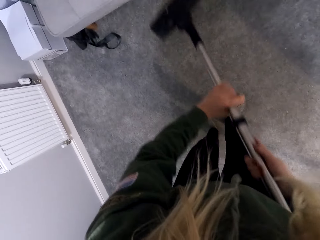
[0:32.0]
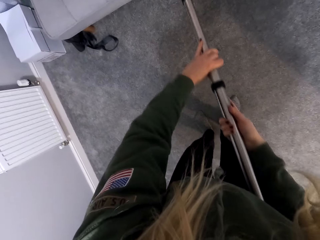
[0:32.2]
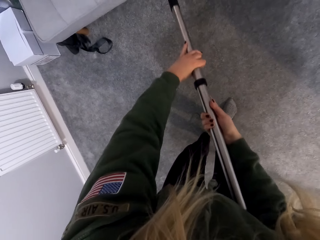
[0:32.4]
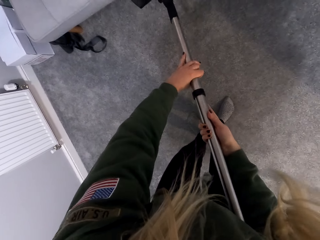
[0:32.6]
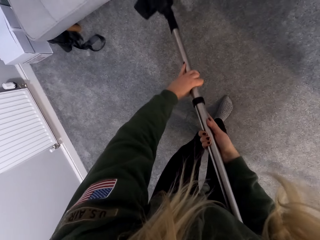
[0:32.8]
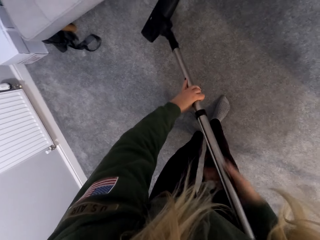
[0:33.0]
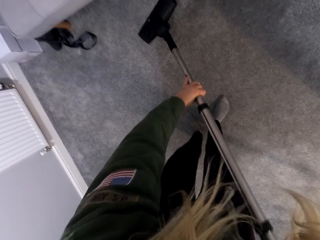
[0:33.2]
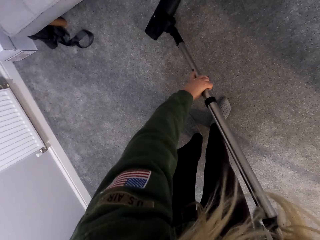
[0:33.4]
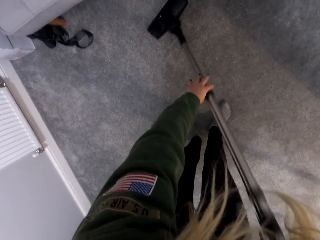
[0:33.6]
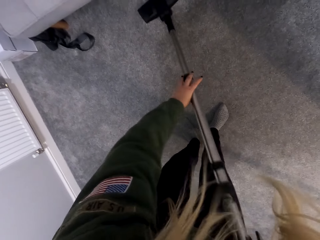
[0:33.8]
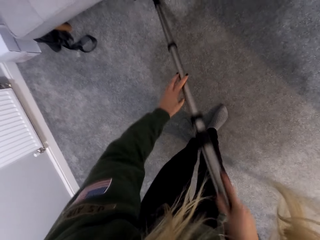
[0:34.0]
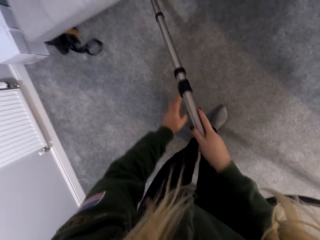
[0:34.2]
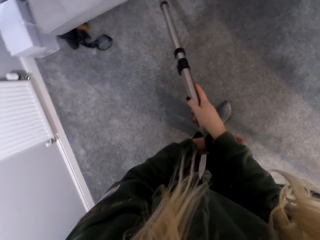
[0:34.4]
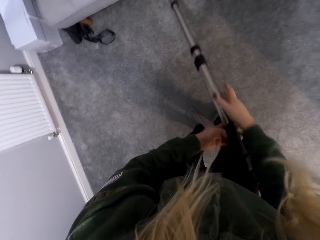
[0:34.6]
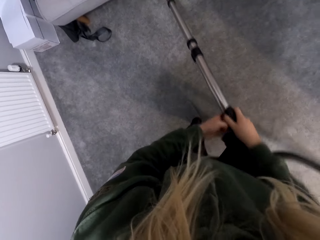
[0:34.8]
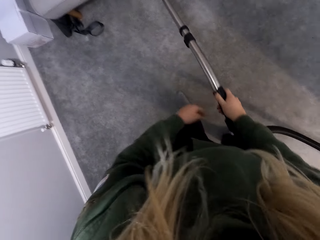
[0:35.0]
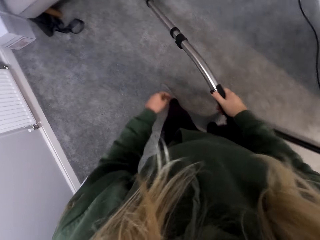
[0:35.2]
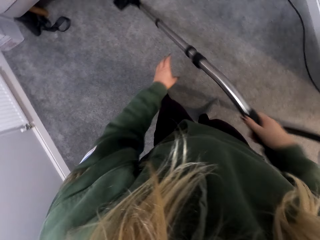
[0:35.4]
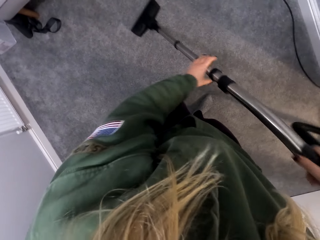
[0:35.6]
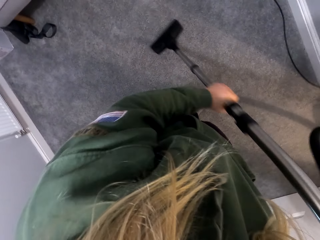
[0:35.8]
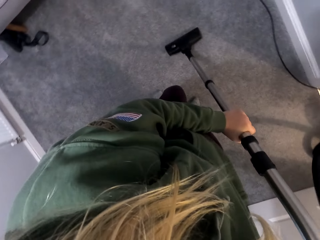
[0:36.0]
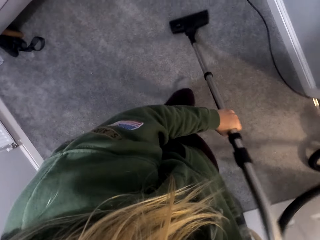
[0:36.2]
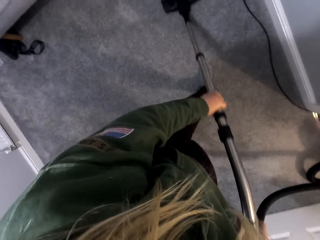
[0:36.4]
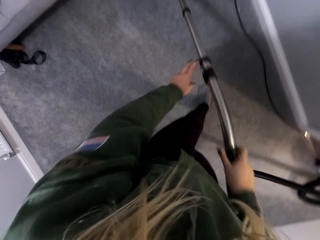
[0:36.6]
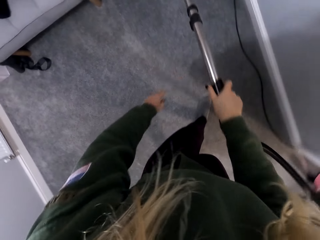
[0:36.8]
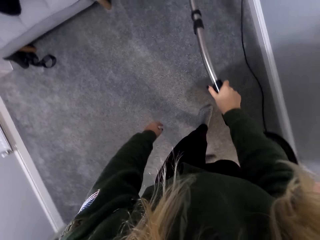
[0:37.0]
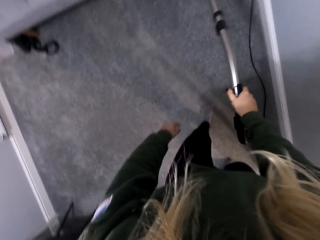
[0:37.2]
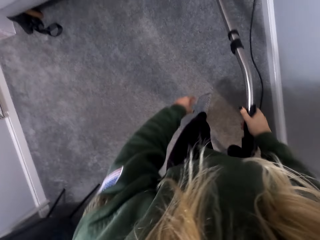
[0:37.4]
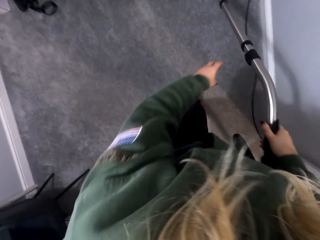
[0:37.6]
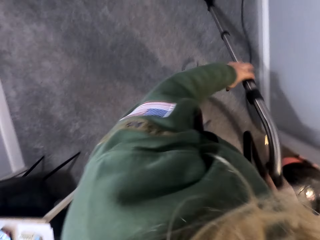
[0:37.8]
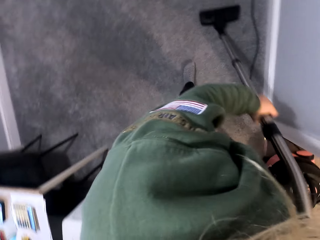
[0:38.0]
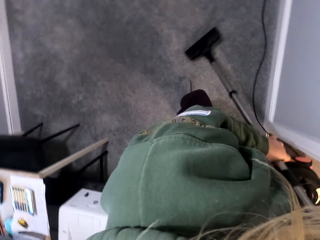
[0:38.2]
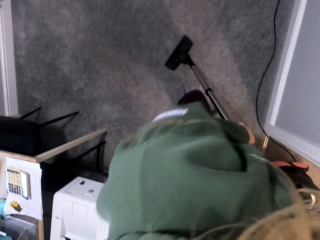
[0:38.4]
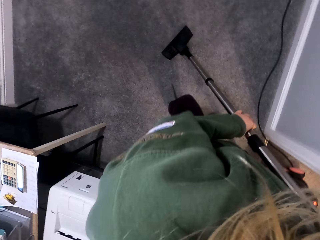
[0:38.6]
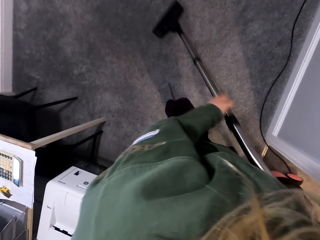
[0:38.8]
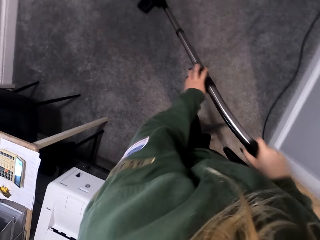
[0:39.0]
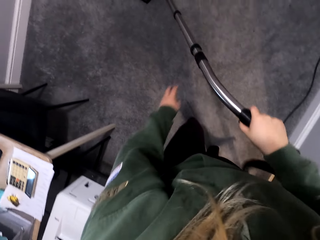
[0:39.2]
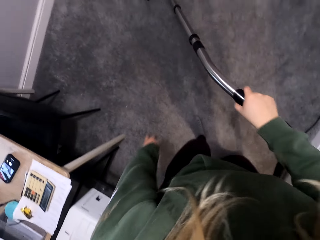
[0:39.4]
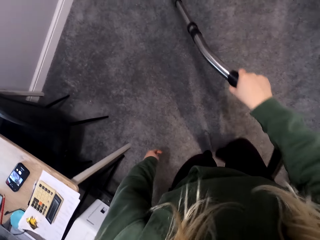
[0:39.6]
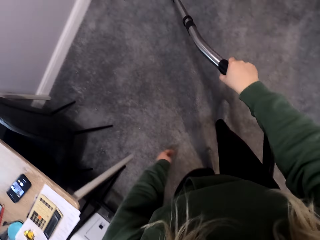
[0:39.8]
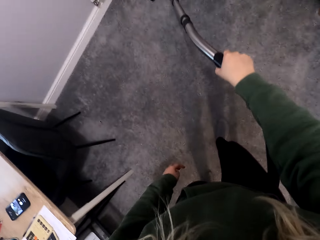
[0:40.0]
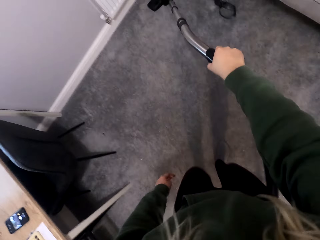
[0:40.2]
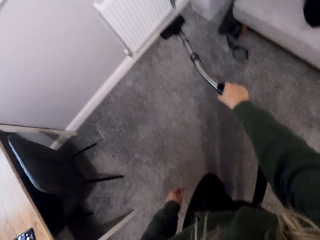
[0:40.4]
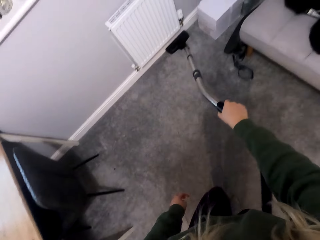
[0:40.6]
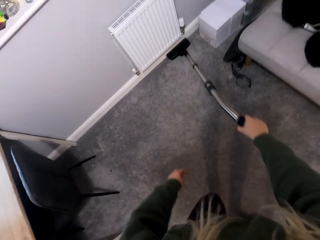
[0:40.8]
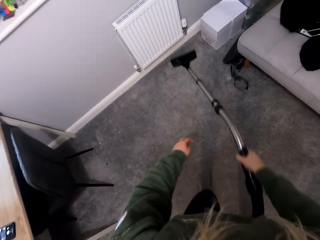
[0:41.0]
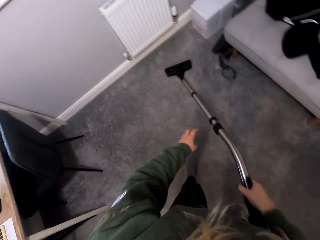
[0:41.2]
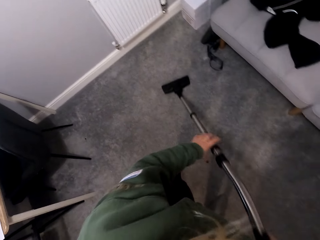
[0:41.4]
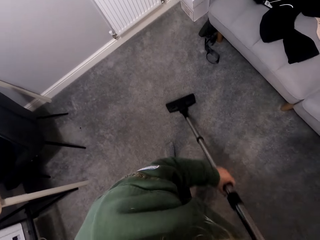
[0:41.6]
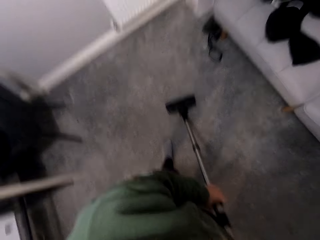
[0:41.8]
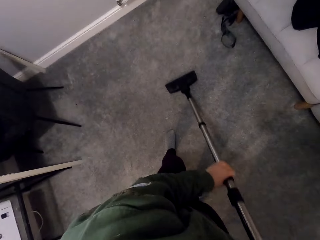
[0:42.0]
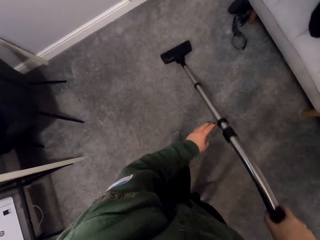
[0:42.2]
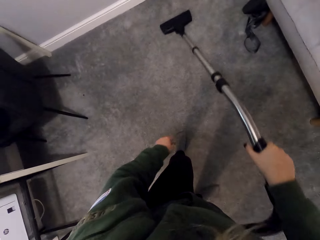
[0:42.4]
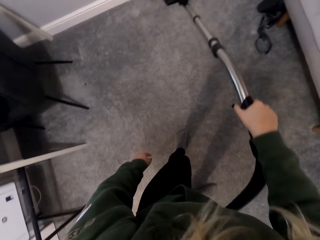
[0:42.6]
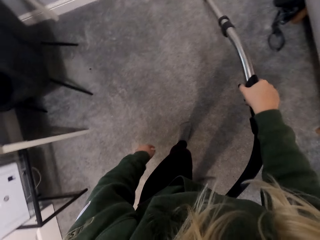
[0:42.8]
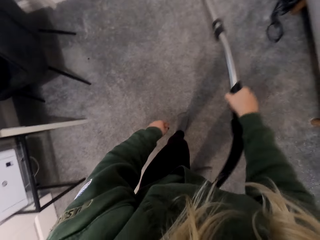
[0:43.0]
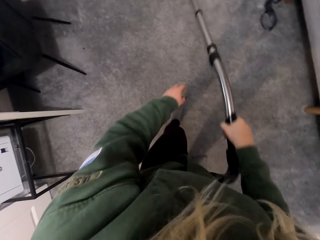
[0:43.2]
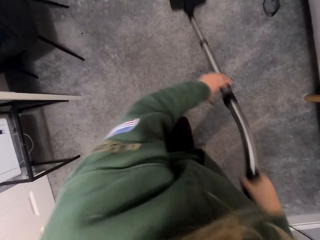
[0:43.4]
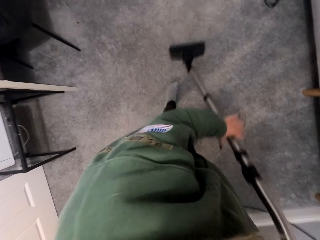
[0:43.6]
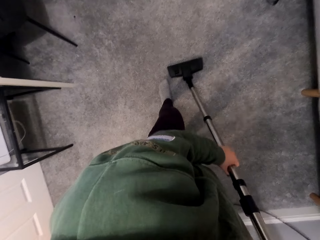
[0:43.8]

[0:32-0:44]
The camera wearer continues using a vacuum cleaner to clean the floor.

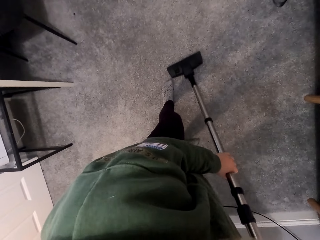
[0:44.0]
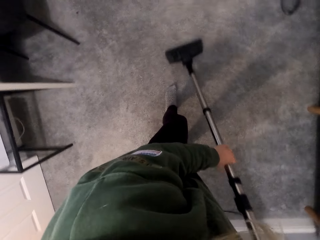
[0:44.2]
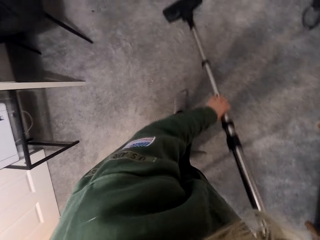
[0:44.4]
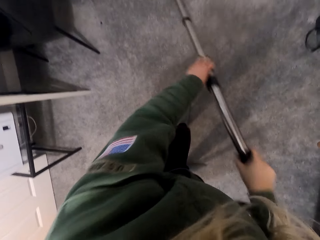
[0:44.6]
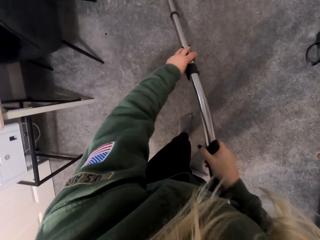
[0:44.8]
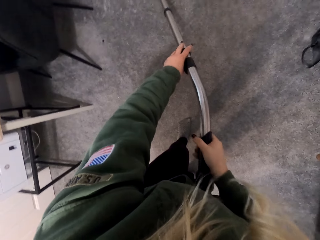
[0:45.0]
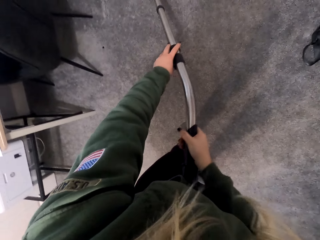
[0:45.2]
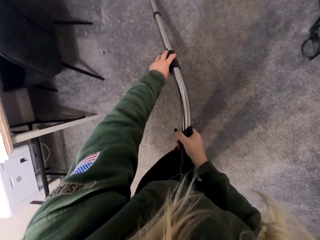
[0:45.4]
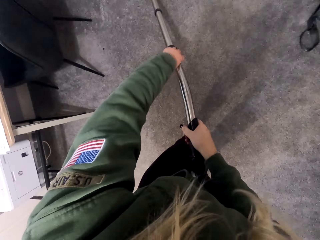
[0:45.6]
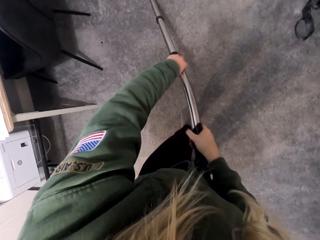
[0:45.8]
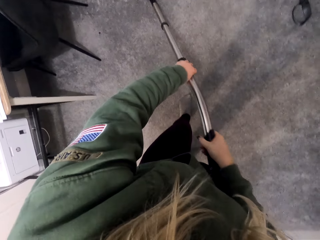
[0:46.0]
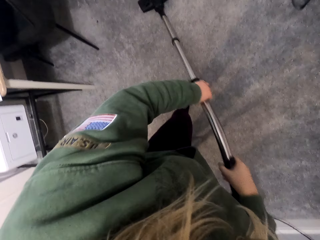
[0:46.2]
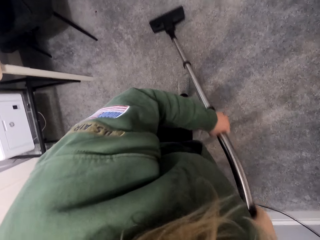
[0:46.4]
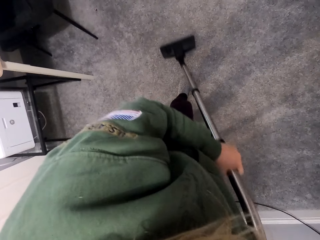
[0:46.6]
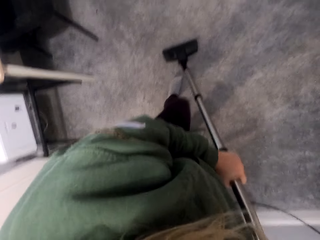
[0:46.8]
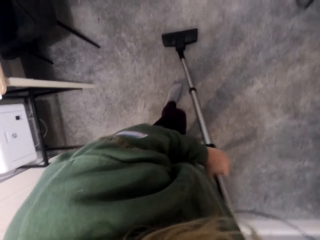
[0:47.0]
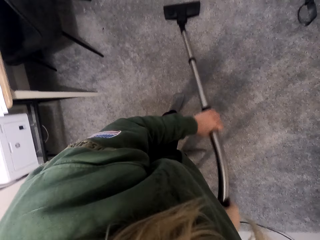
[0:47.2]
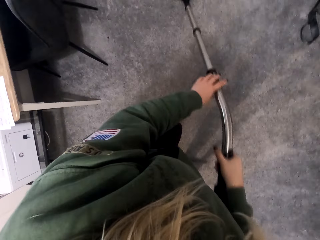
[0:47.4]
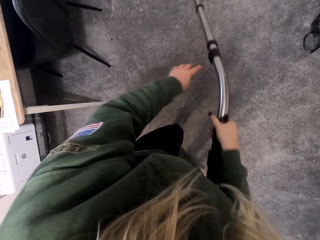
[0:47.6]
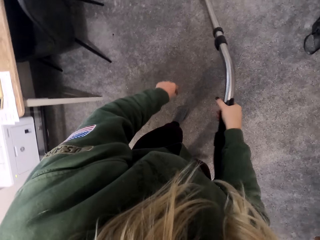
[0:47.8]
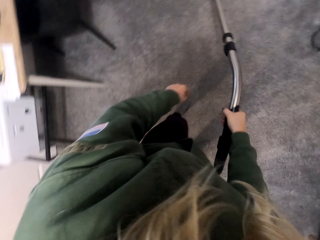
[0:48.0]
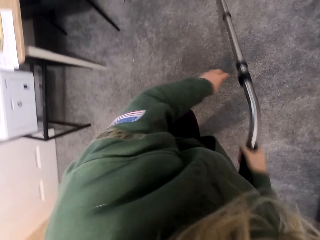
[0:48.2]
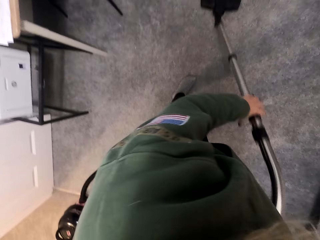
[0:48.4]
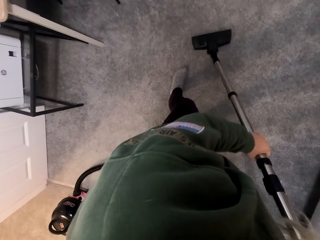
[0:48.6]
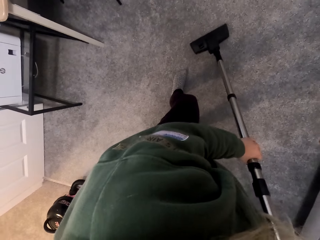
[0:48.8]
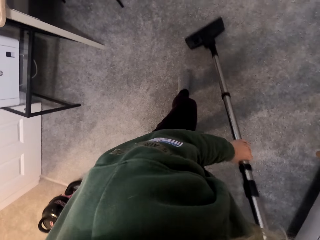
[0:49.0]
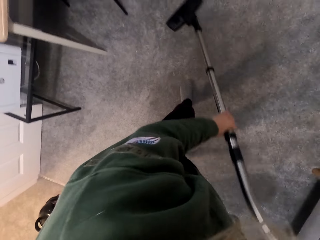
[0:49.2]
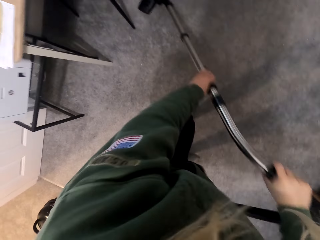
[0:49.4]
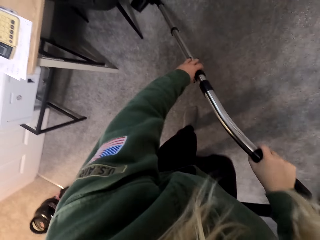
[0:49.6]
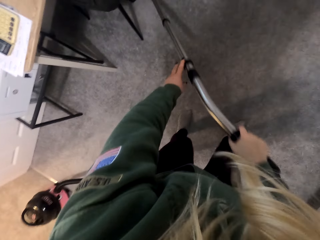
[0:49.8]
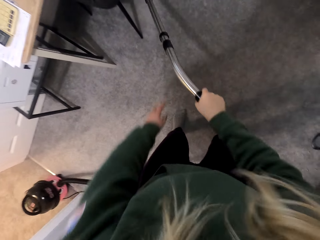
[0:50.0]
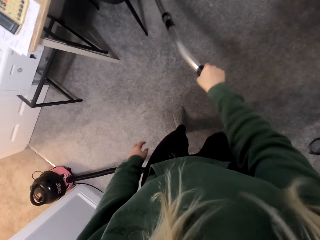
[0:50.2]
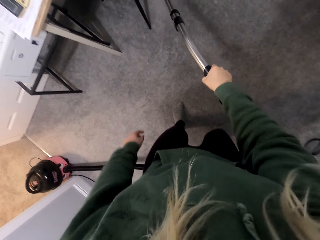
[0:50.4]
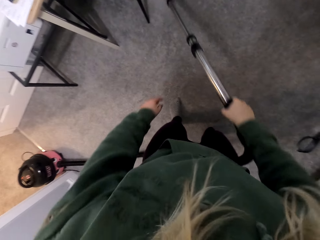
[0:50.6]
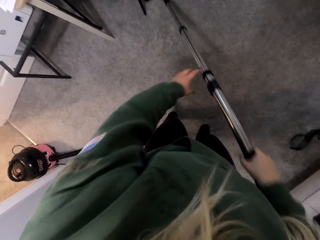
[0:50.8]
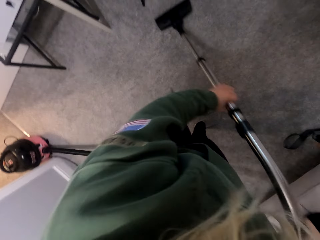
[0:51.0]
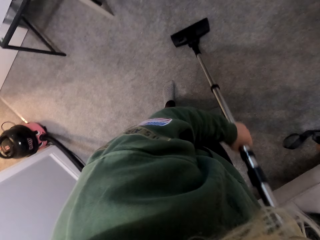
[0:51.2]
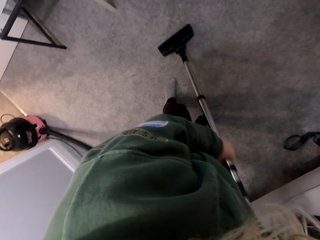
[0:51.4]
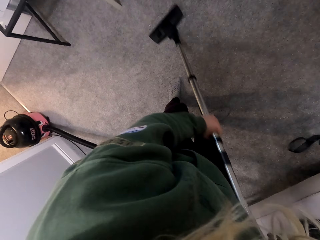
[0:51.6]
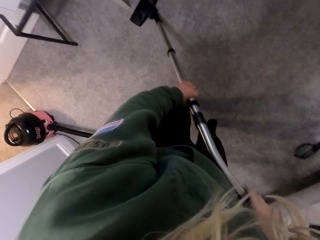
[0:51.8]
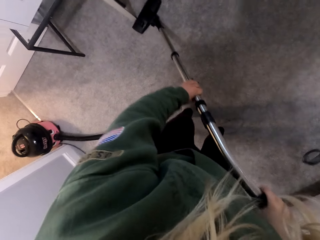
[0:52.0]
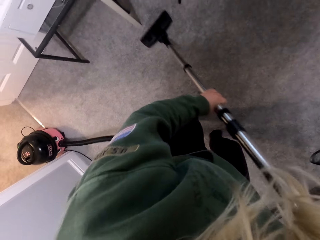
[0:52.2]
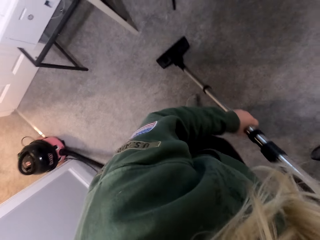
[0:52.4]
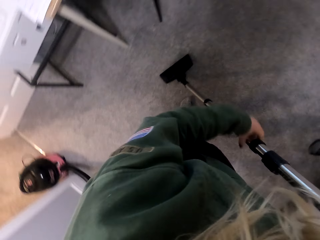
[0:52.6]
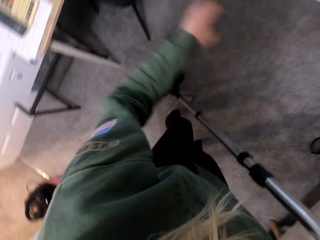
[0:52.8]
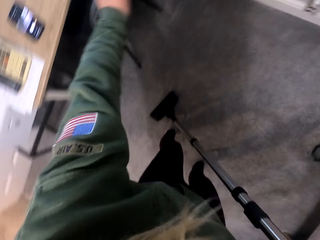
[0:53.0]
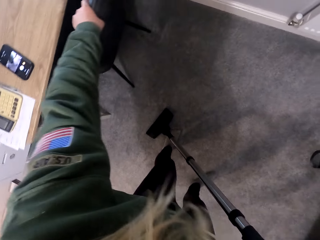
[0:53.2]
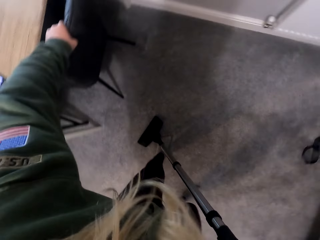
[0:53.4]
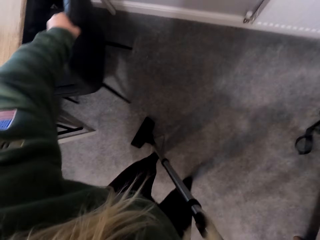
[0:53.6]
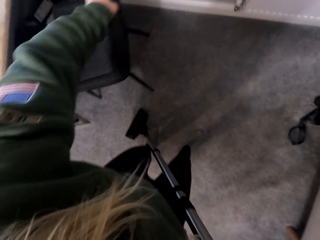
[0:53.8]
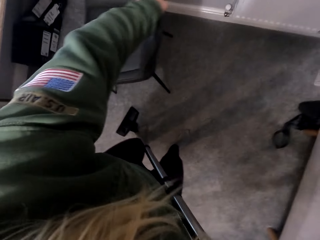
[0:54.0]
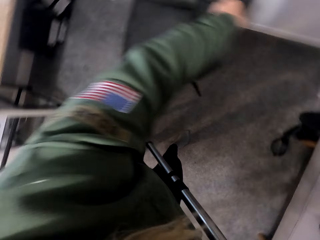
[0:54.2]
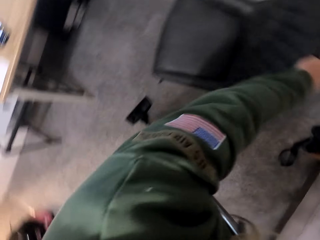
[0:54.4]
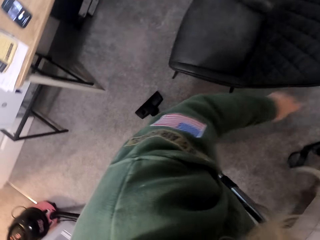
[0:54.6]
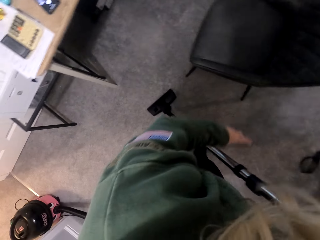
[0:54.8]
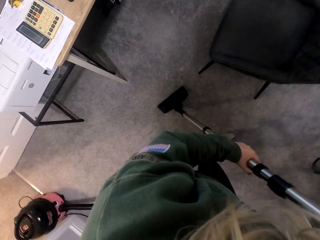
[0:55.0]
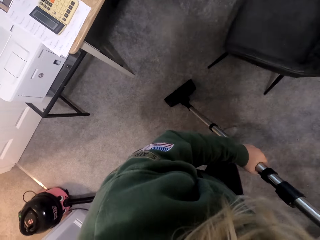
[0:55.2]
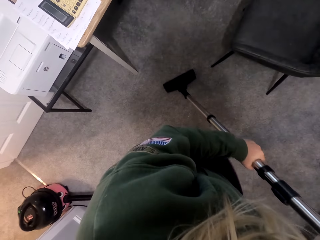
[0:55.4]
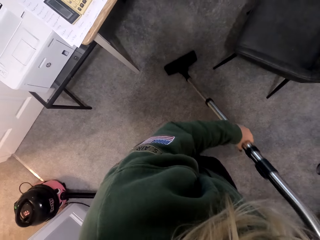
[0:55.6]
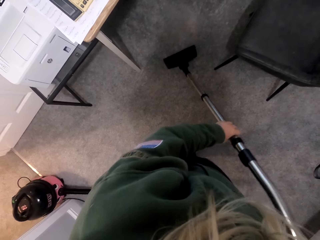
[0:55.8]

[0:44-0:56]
The camera wearer pulls a chair.
